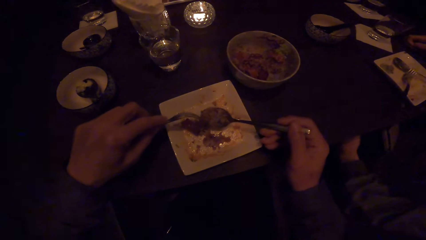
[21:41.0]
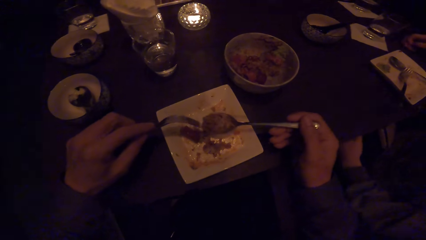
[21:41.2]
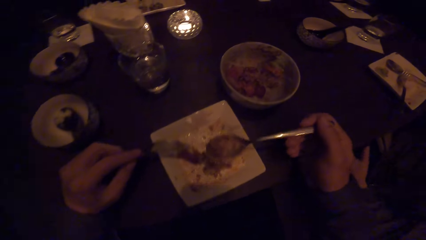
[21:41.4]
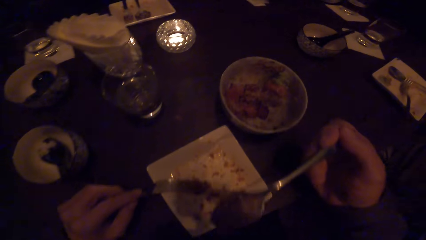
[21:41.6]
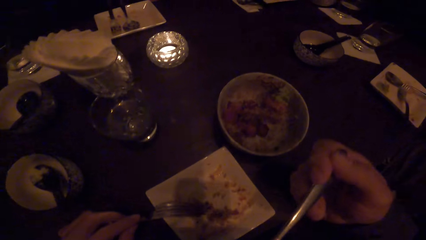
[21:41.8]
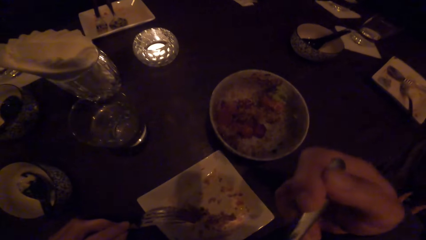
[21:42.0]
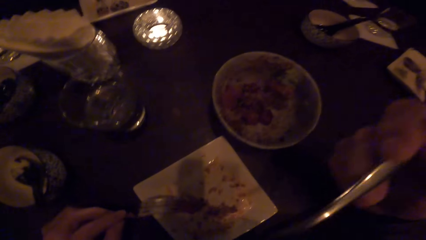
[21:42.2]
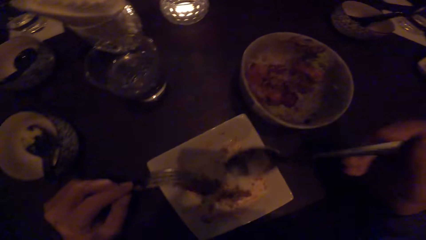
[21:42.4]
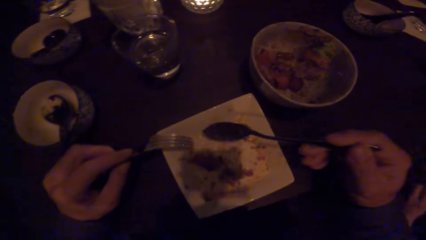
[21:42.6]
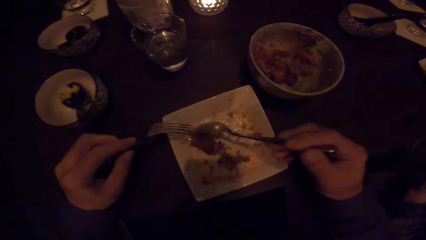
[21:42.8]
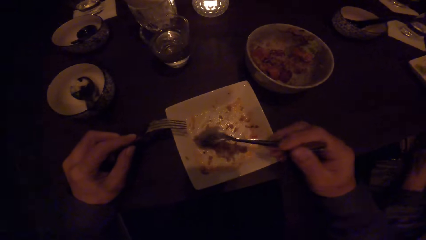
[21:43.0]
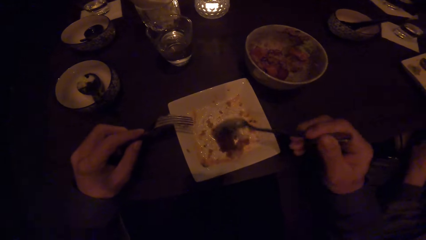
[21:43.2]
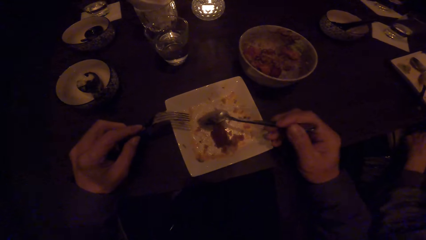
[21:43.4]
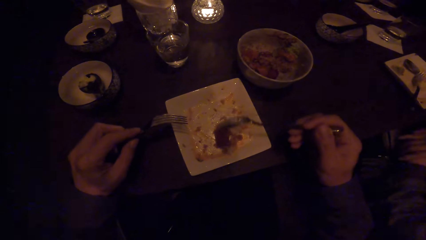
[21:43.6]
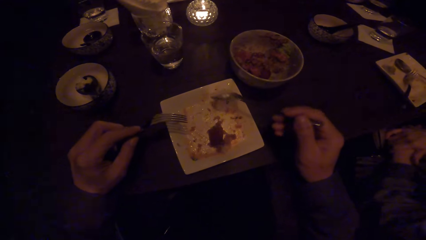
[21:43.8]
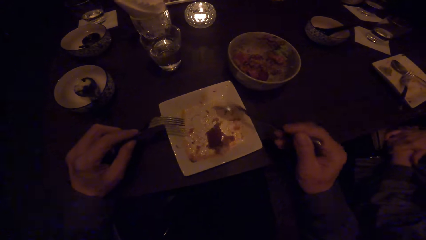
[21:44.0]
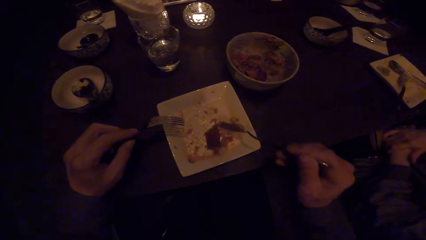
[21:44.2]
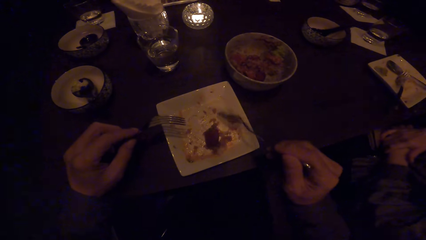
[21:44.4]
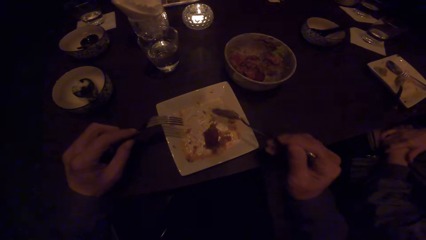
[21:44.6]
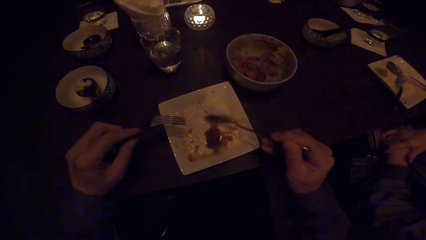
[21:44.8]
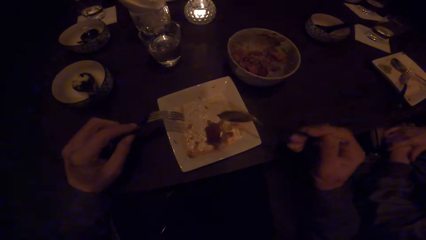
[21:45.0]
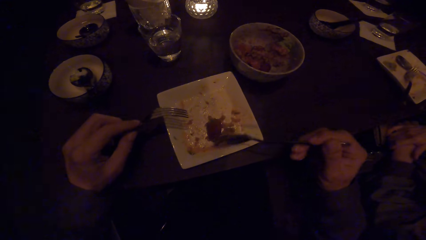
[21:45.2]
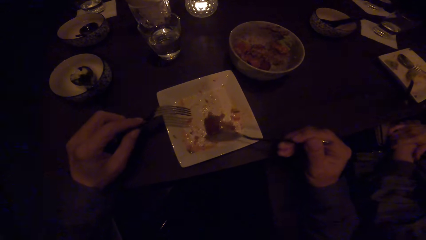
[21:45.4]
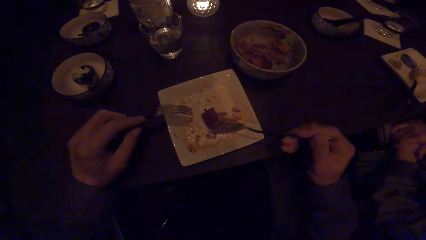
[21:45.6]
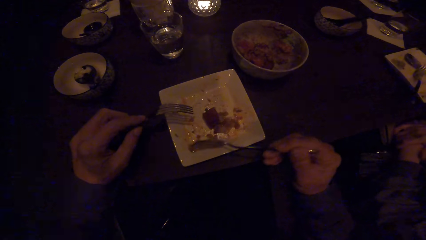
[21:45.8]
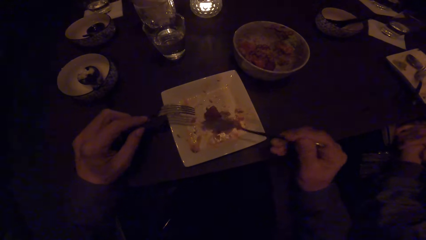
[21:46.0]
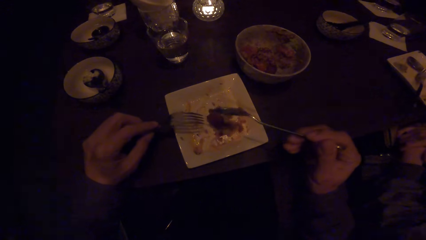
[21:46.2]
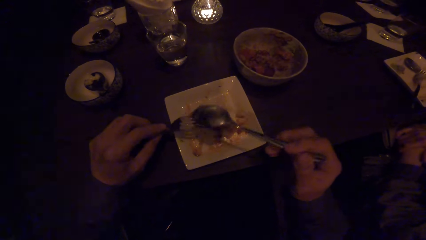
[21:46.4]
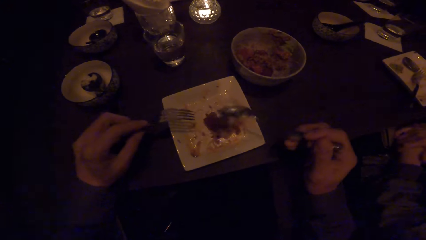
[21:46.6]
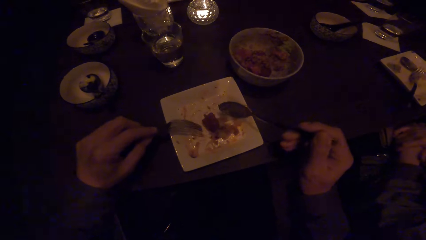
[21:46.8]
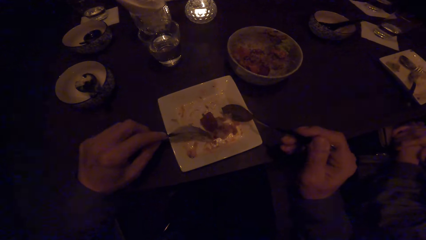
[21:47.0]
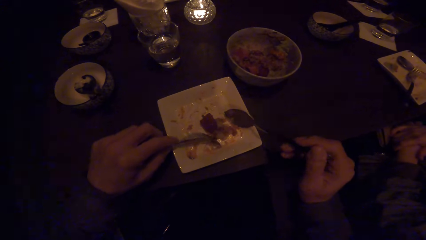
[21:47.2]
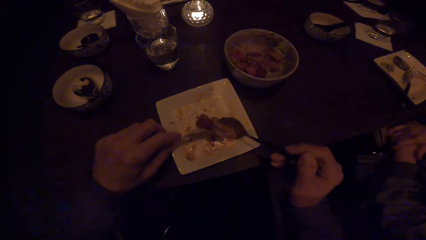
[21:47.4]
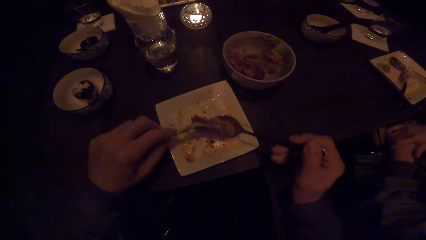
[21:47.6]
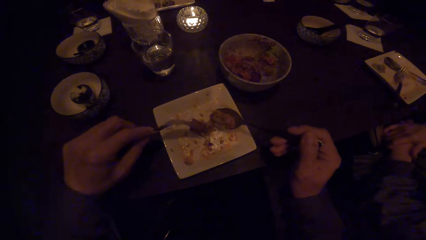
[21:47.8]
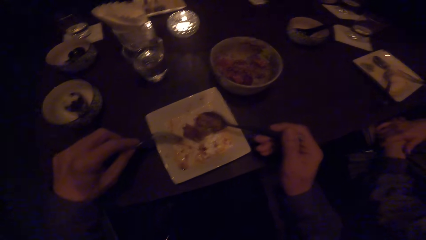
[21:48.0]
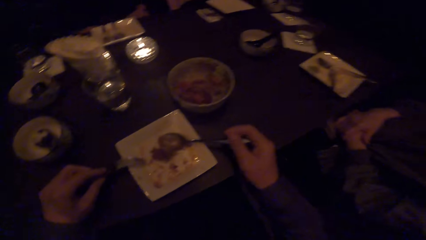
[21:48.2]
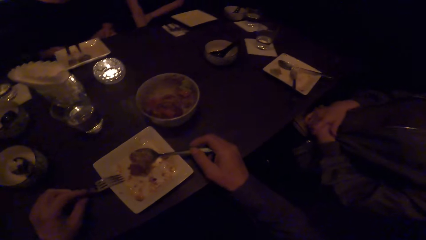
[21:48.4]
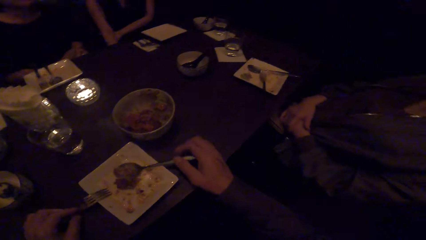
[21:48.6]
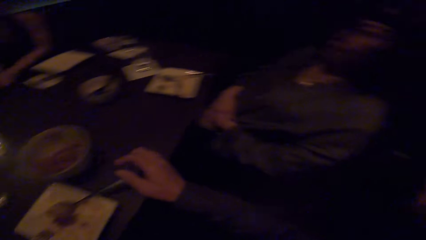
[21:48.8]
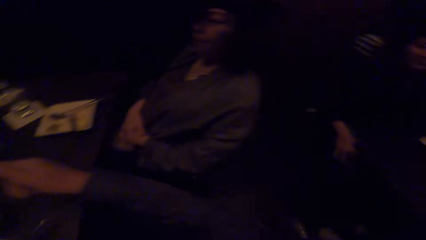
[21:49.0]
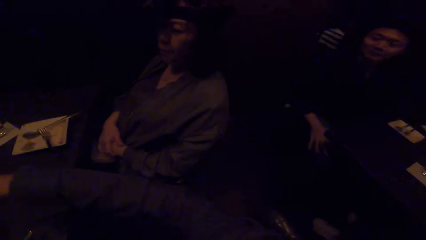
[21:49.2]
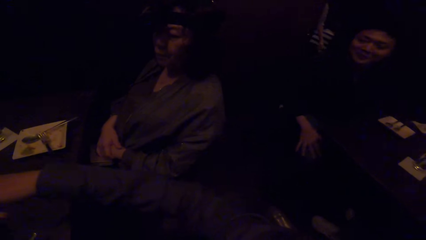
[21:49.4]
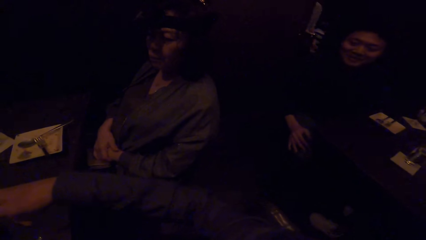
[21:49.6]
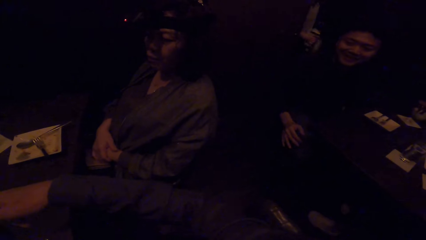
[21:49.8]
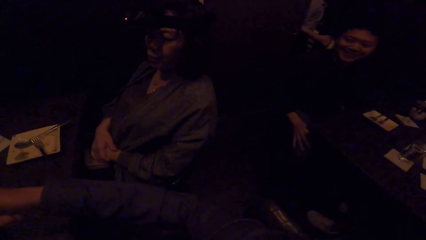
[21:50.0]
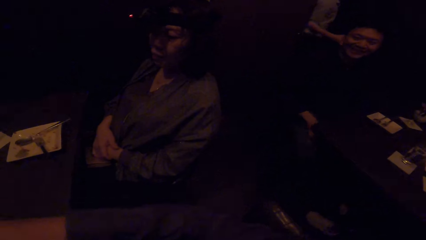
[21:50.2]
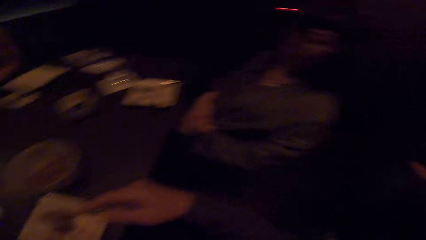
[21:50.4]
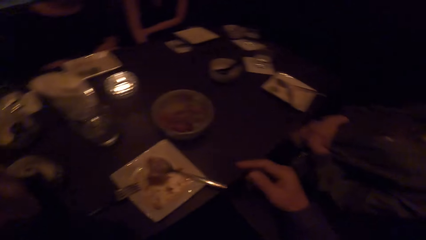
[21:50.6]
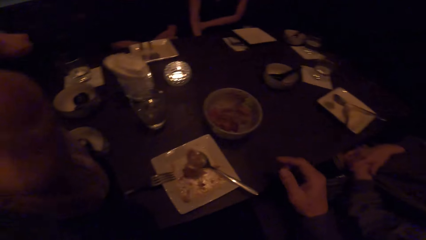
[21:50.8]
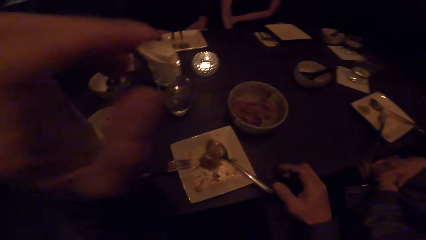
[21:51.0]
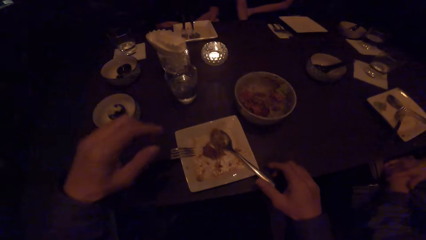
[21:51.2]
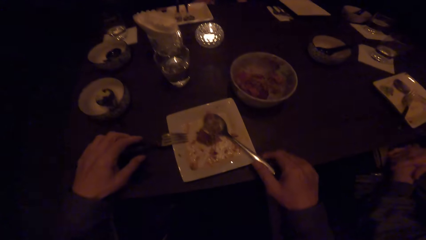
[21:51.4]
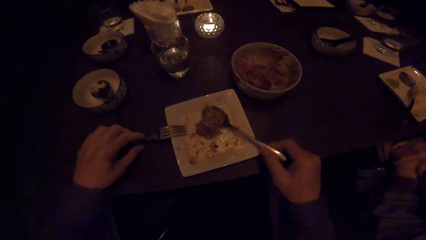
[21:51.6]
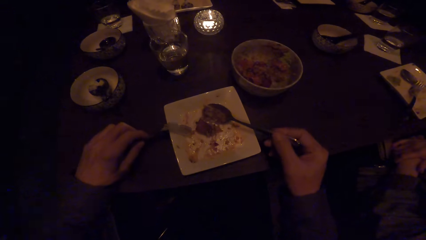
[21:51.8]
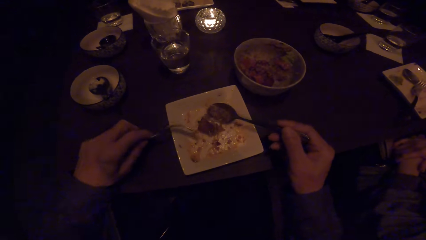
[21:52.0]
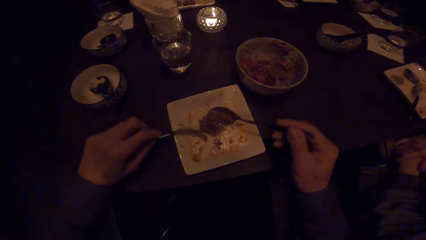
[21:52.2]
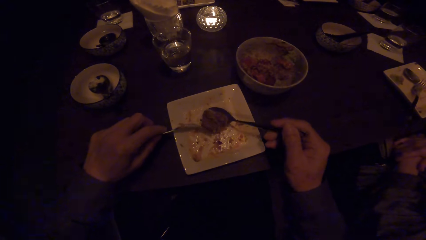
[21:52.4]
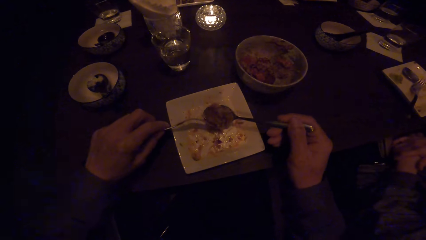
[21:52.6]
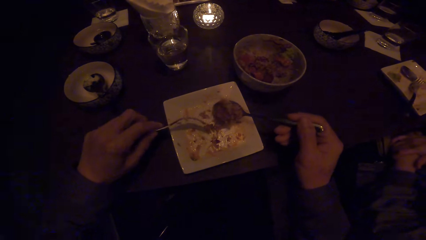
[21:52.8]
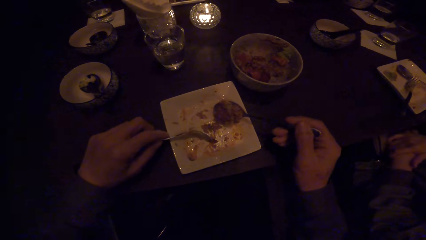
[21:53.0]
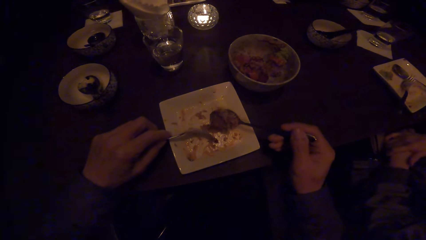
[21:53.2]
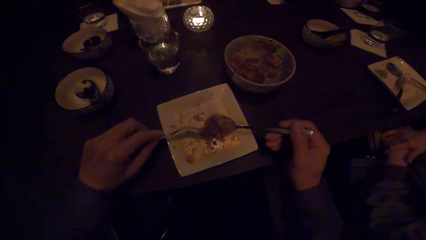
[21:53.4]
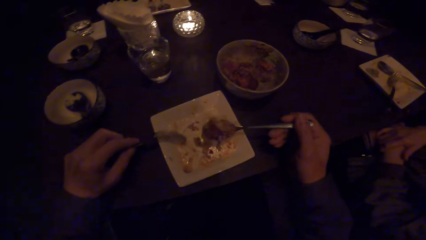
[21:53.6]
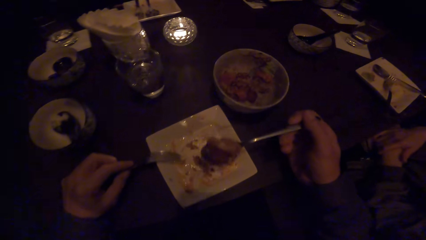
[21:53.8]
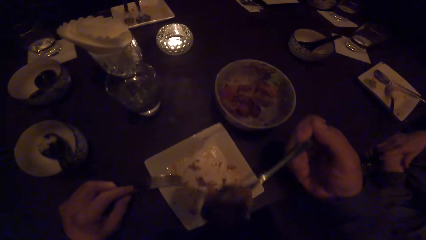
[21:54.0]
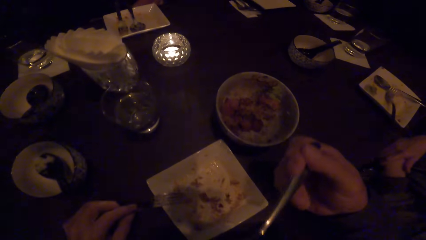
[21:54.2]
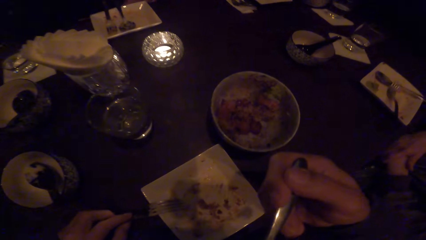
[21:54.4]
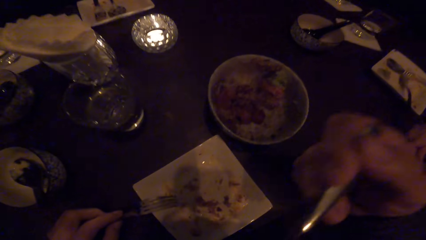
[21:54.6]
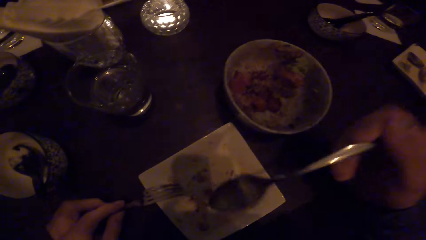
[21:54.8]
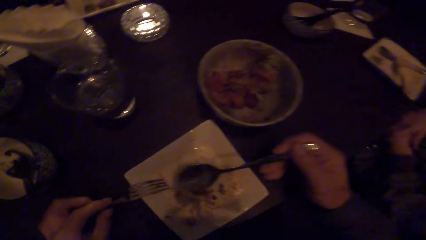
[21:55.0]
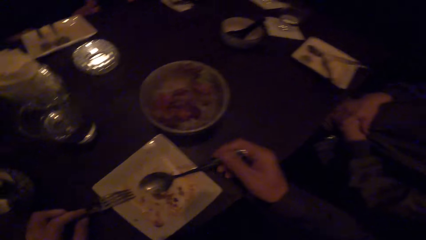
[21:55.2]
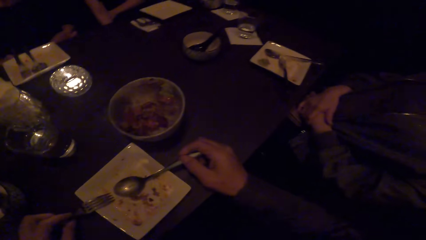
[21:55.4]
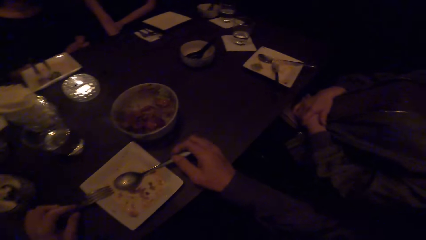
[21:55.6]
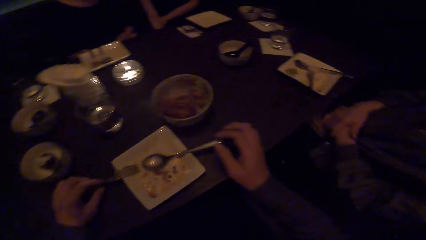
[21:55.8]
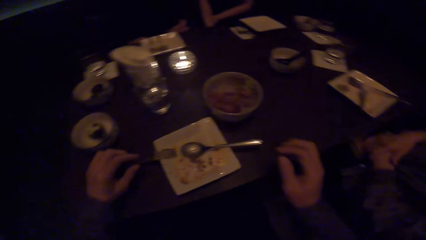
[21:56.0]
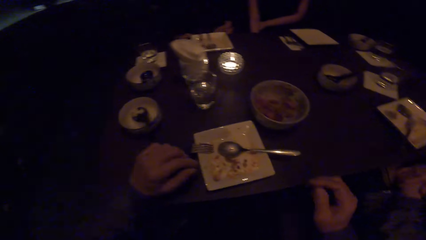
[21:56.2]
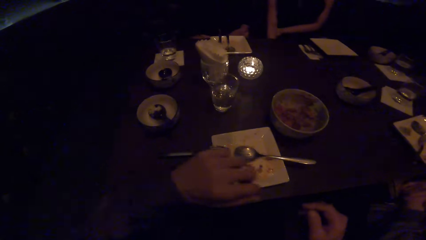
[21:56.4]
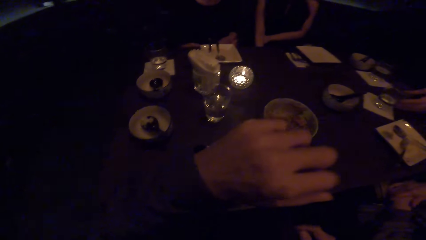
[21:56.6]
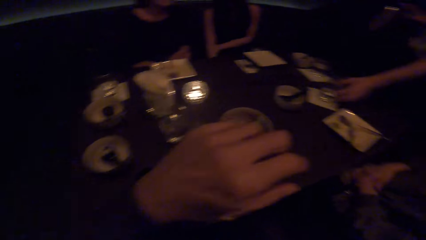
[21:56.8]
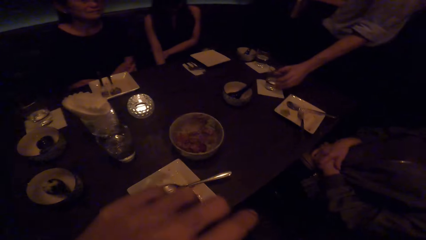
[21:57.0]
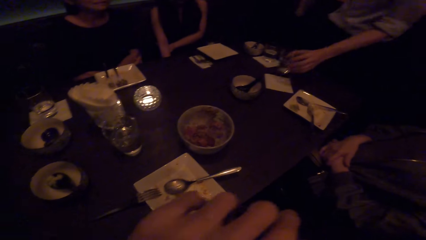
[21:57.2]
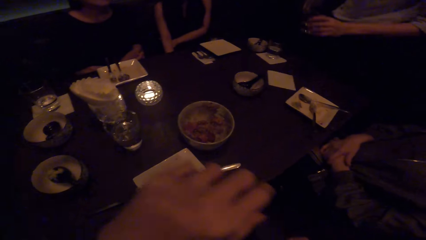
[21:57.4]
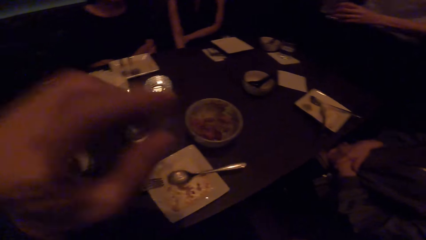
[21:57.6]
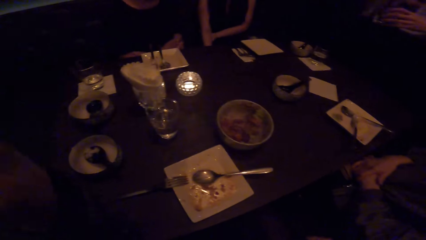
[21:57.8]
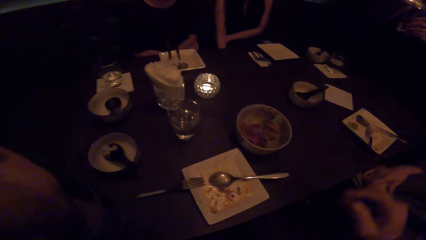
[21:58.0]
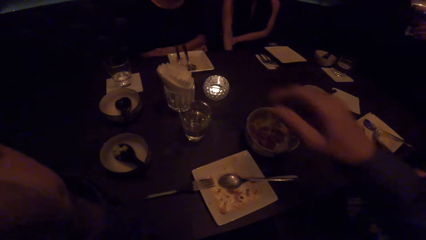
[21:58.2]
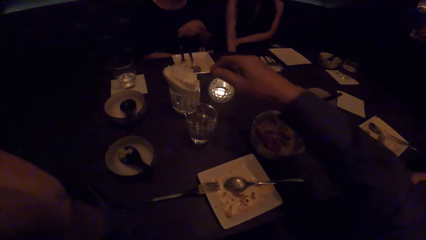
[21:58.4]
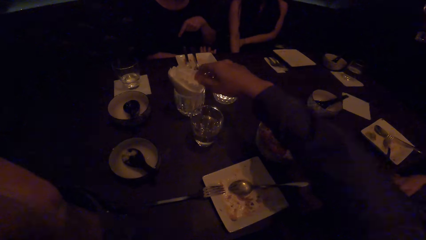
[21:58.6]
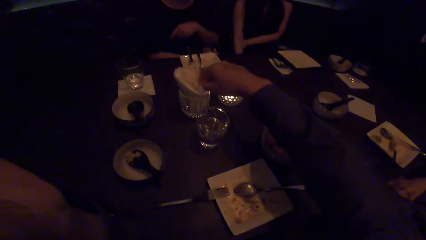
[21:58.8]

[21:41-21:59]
The camera wearer puts the food in the mouth. He scoops the food with the spoon. He scoops up the food. He drops the spoon in the plate. He looks behind. He drops the fork in the plate. A man talks to the camera wearer. He picks up the spoon. He picks up the fork with his right hand. He picks up the fork with his left hand. He scoops the food with the spoon and fork. He puts the food in the mouth. He drops the spoon on the plate. He drops the fork on the plate. The man picks up a glass of water.
